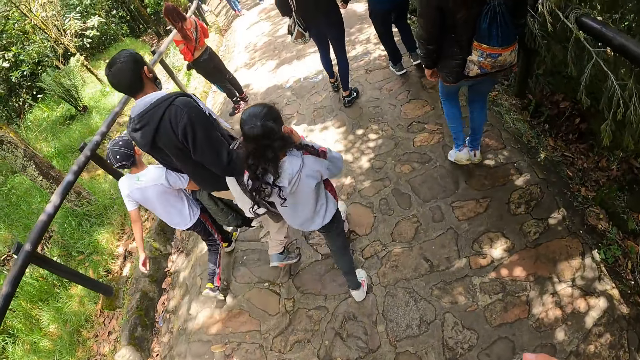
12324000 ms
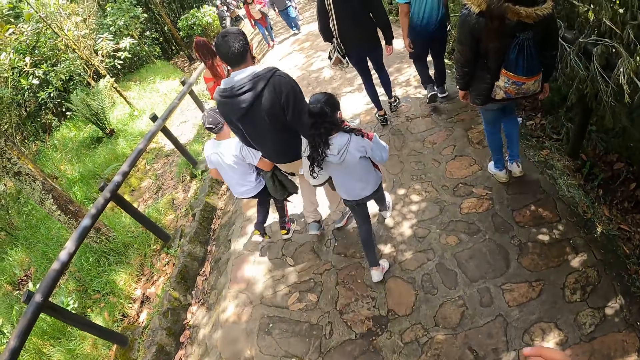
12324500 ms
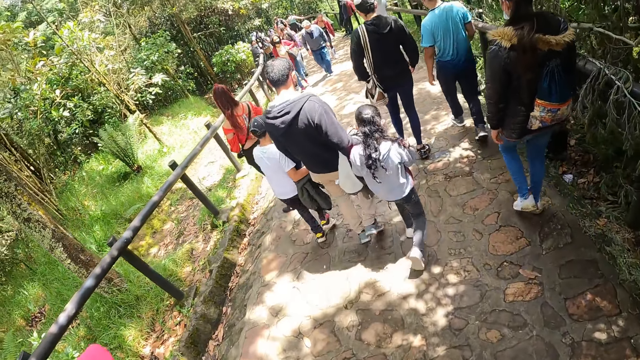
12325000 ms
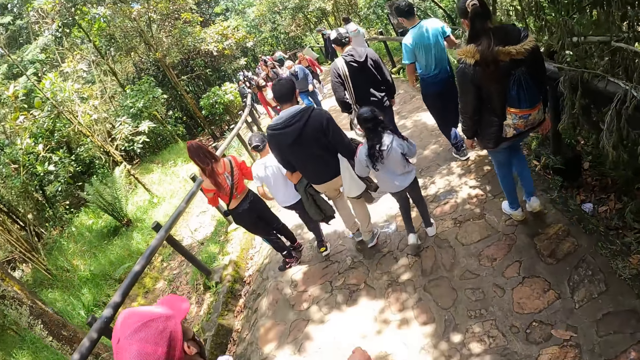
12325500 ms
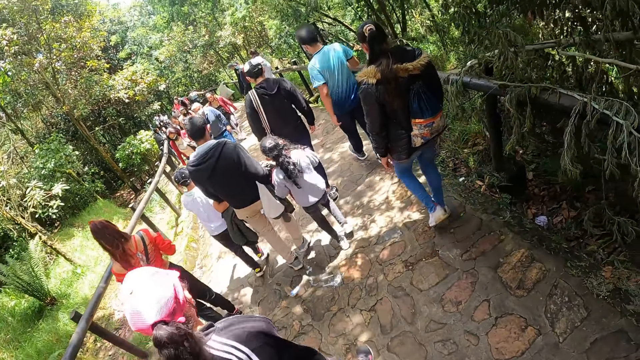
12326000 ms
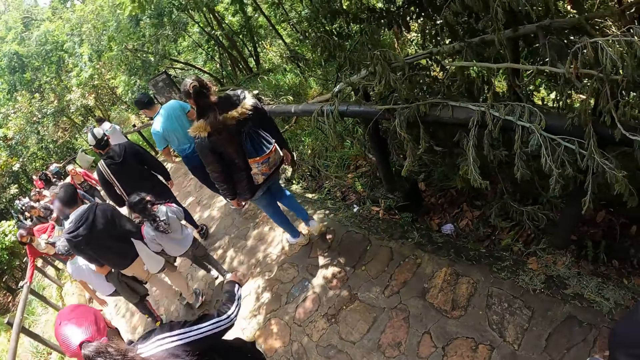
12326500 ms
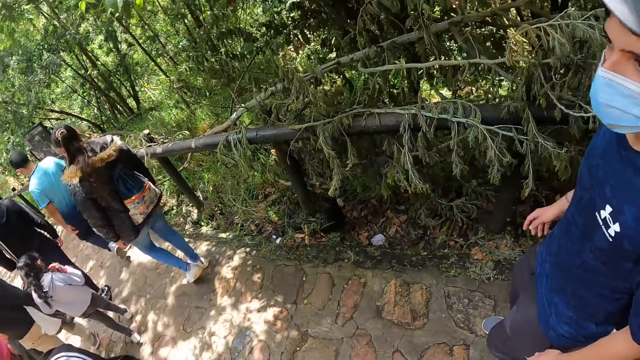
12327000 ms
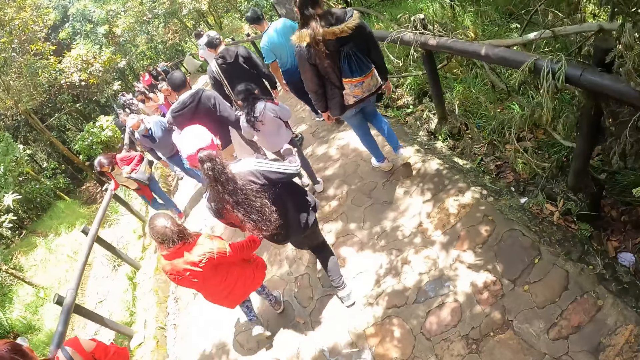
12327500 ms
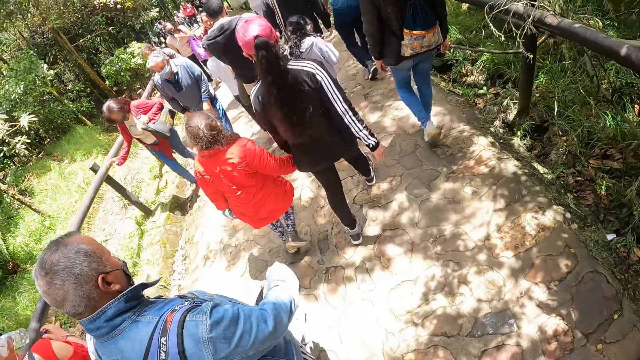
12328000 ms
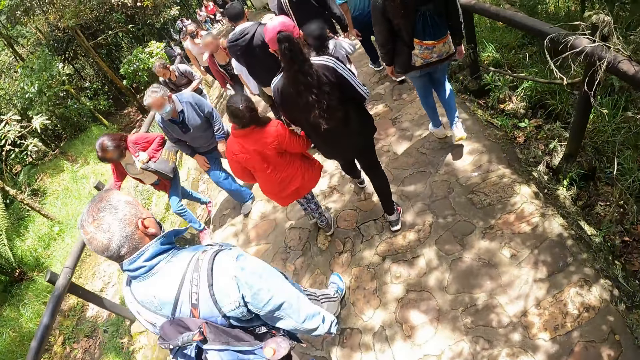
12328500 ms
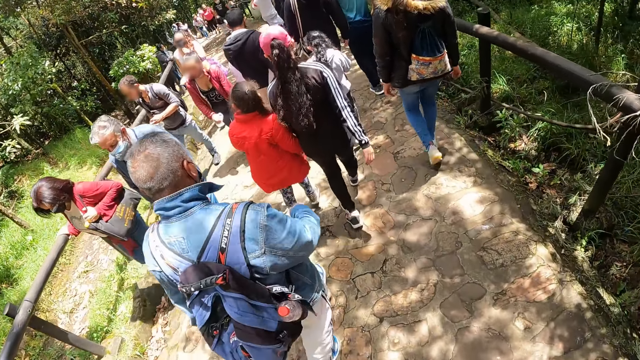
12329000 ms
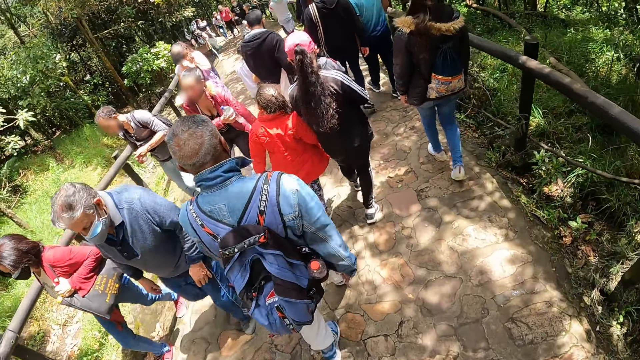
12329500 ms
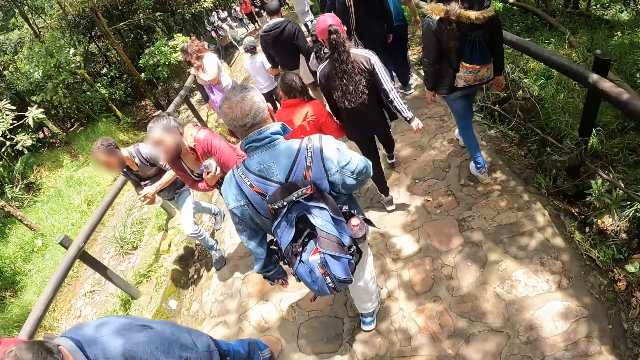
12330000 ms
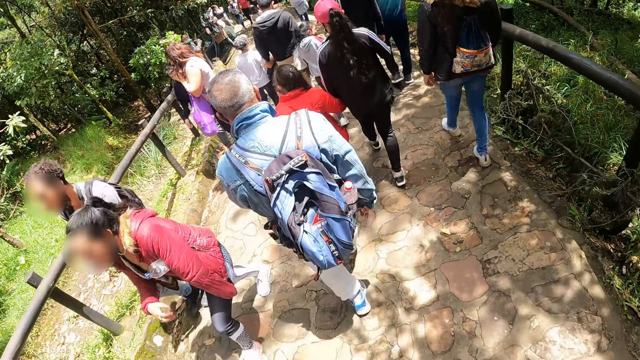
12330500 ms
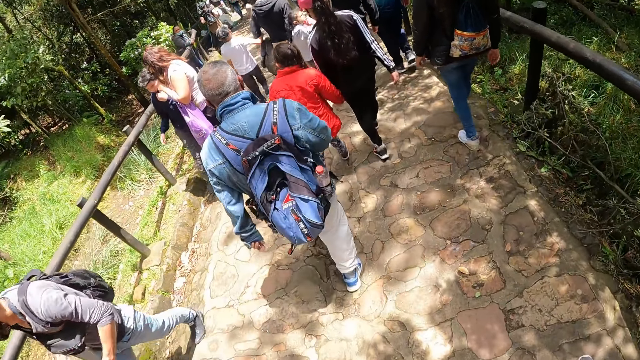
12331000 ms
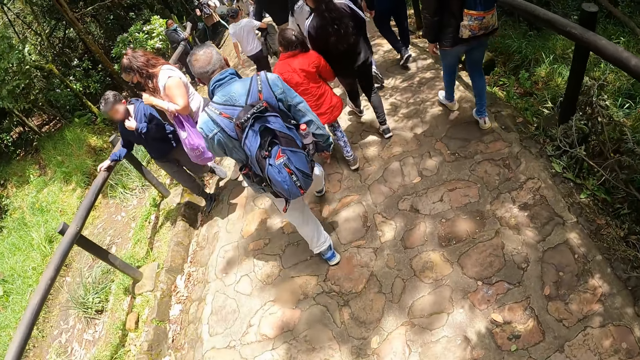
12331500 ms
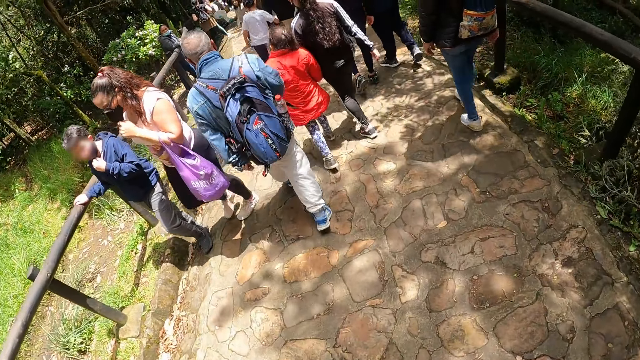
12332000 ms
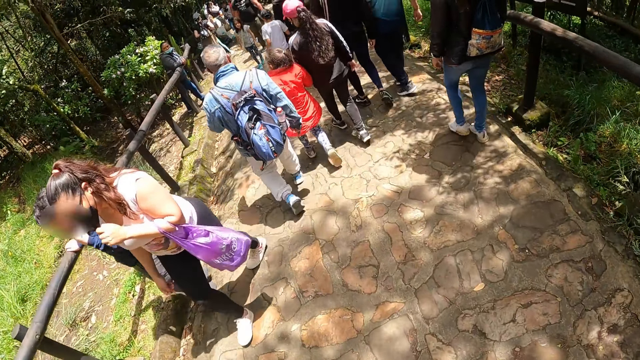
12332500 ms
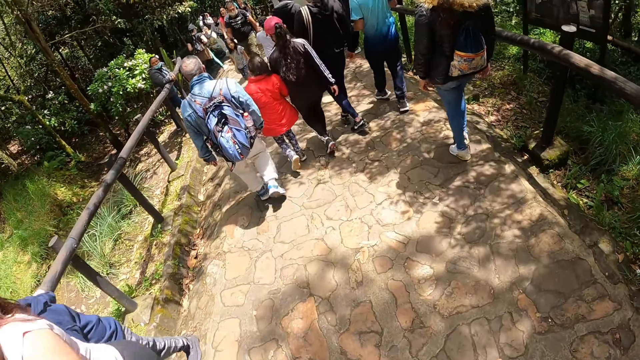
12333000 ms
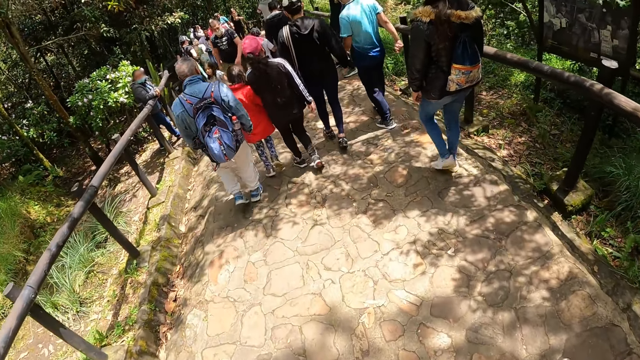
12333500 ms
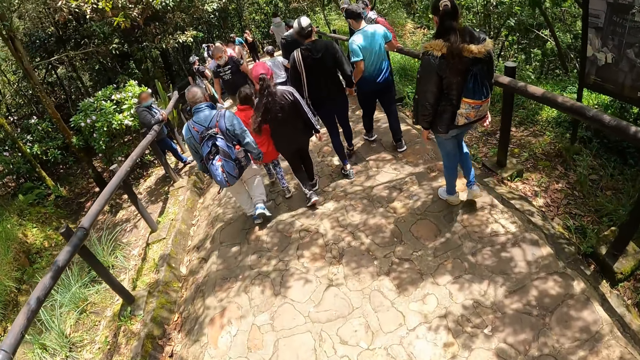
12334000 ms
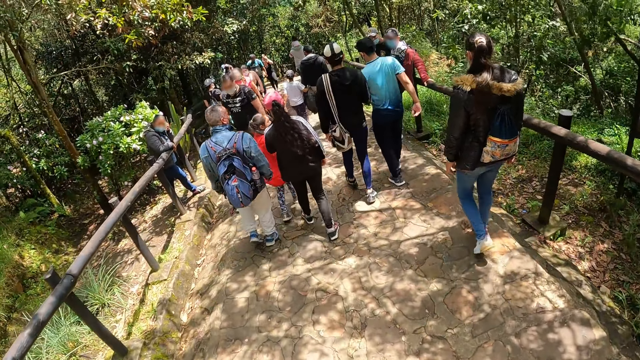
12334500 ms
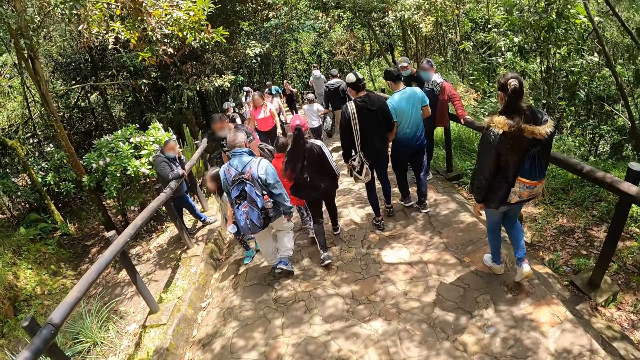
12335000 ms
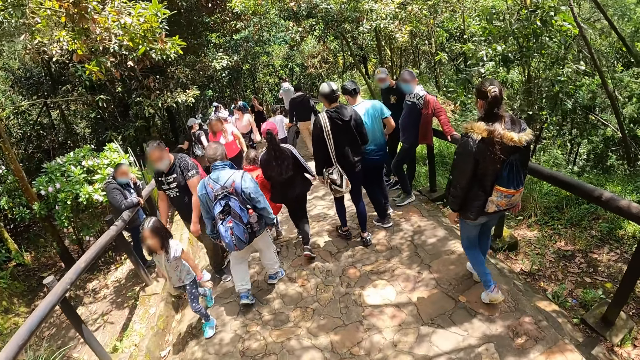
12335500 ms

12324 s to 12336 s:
The man walks on the pathway.

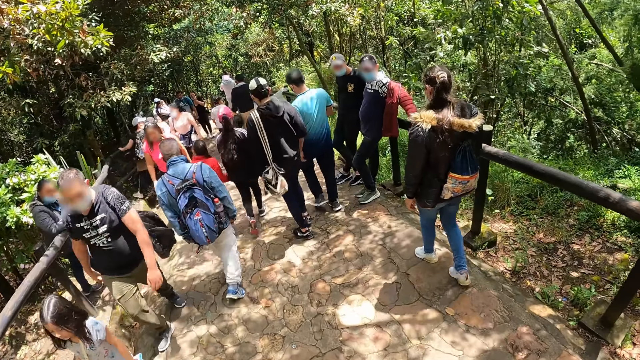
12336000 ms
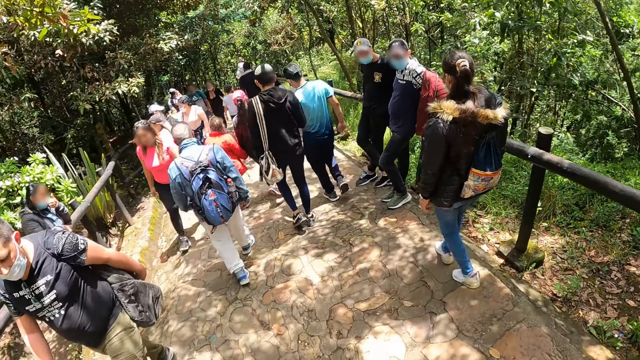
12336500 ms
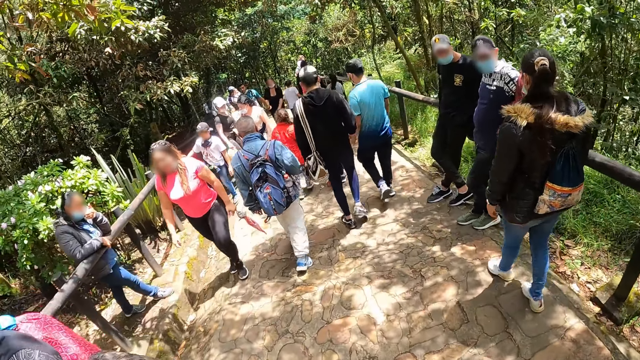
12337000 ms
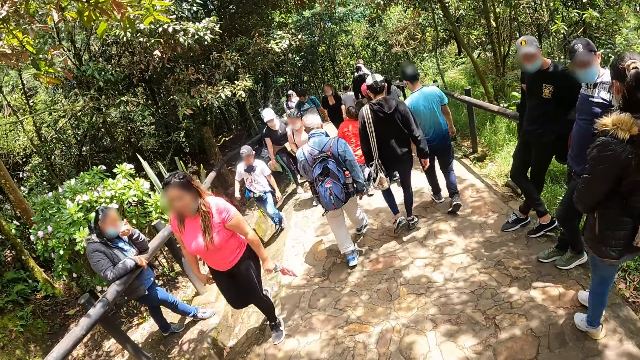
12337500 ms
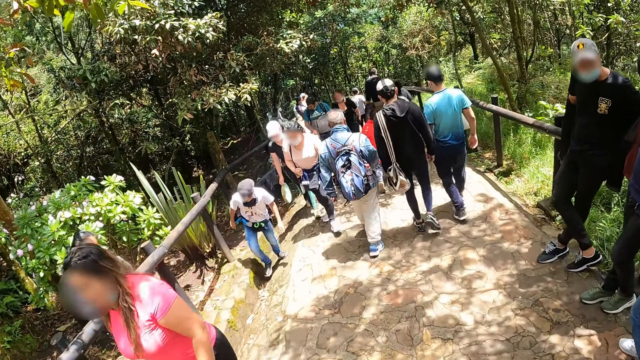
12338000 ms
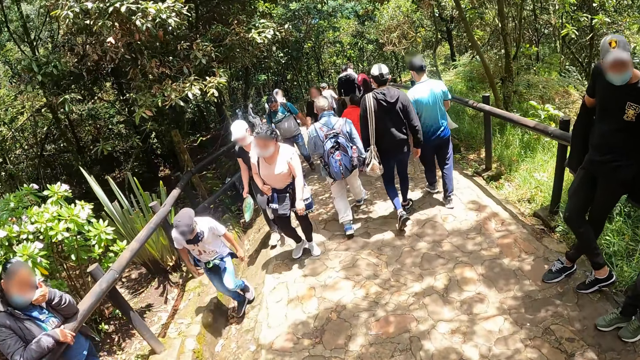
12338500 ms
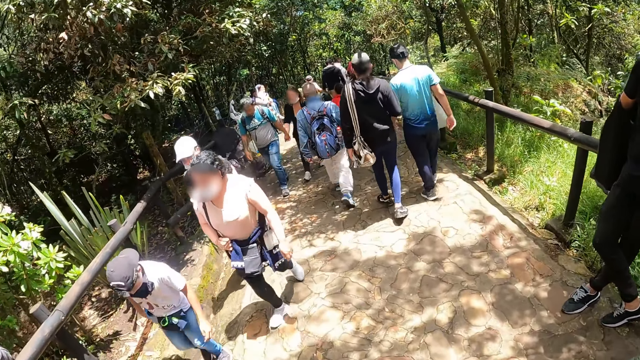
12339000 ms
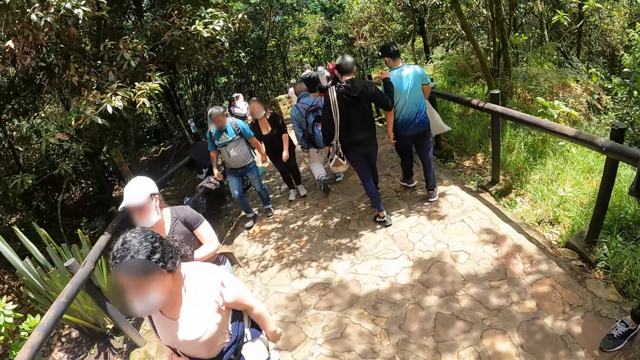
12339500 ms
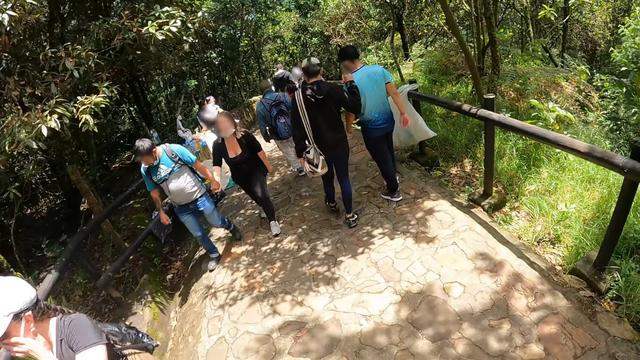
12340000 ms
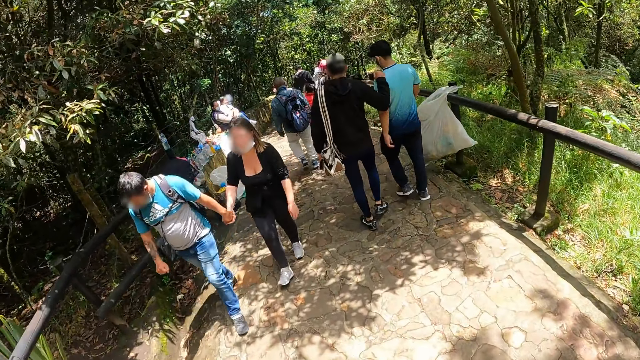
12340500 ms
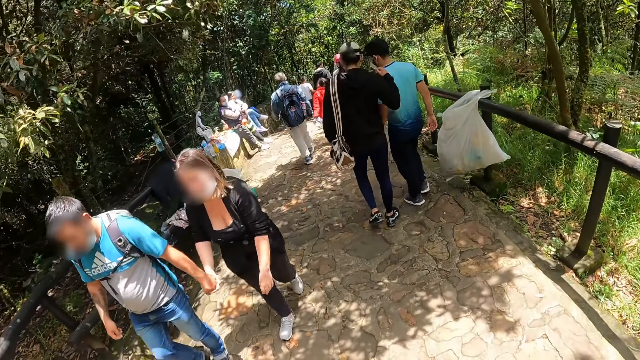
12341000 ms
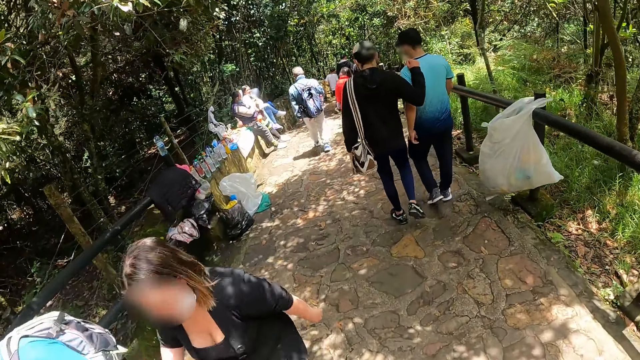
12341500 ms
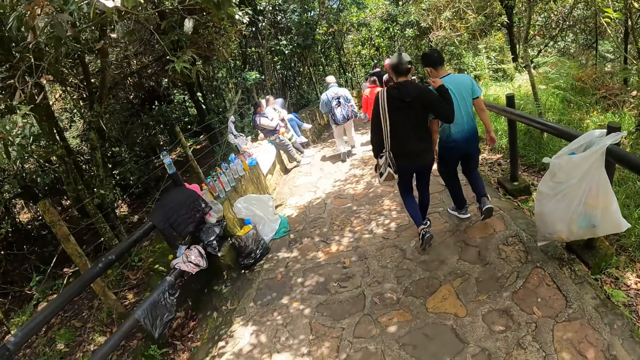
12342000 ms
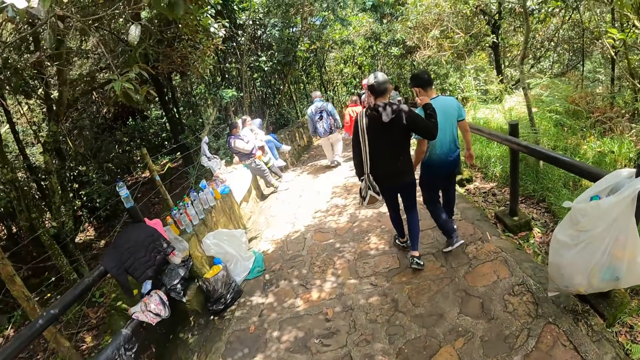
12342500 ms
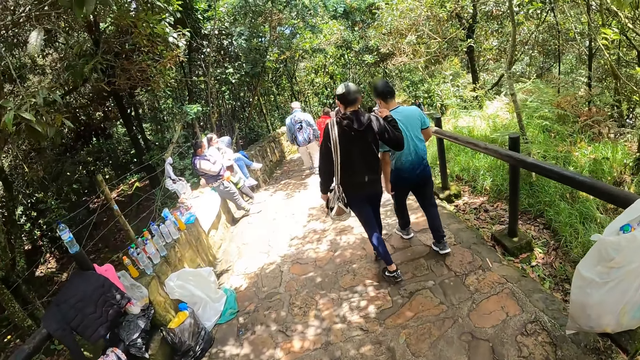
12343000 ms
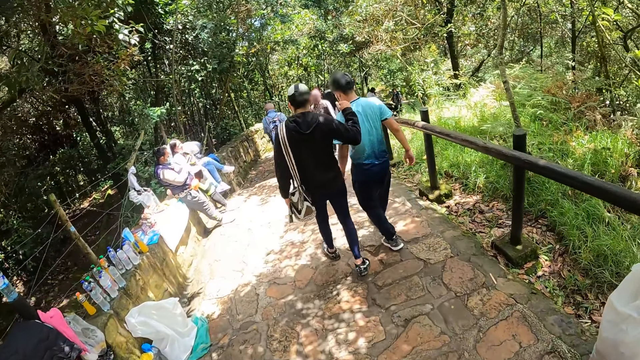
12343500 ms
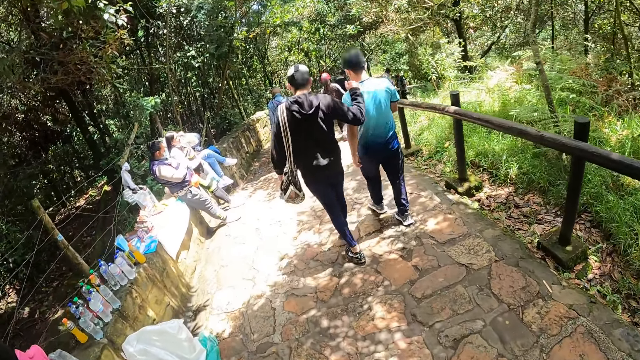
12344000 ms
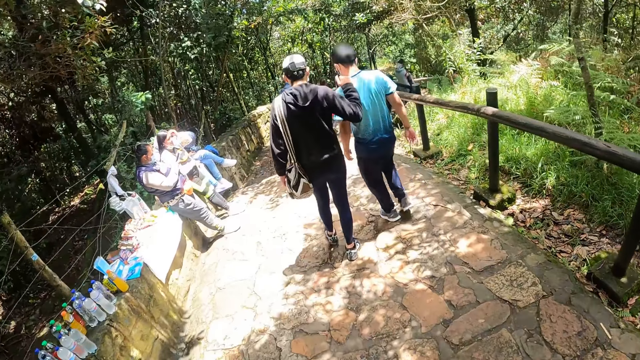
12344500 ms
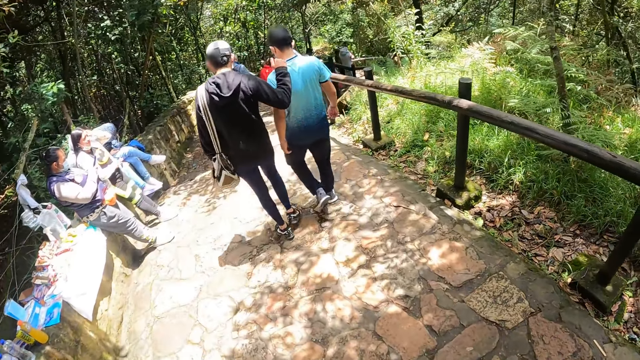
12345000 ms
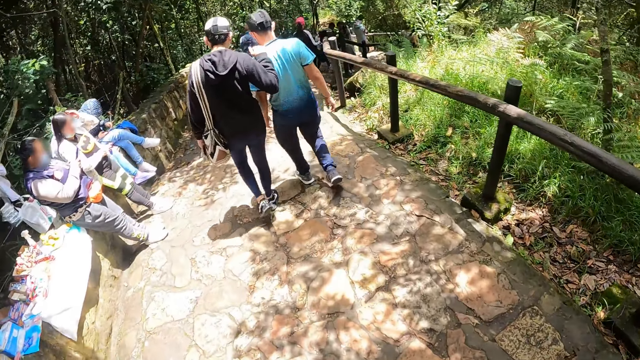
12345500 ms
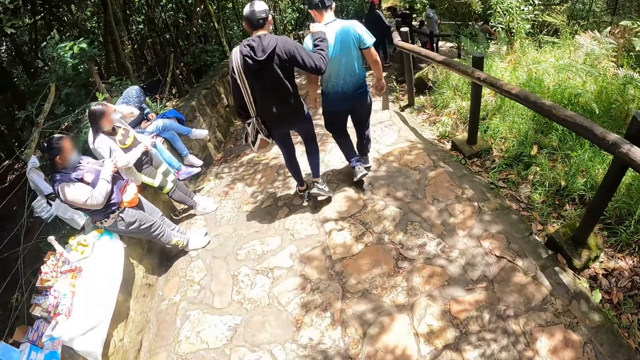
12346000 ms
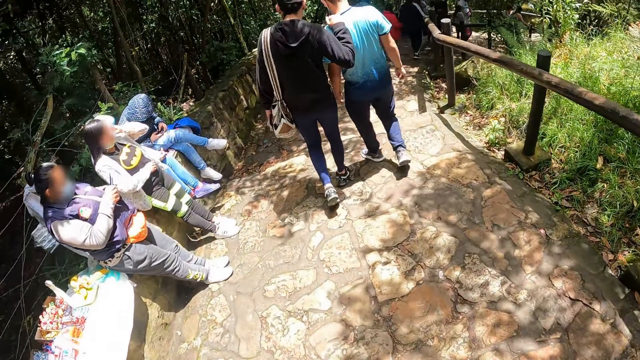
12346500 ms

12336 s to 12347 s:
A man interacted with another man.
